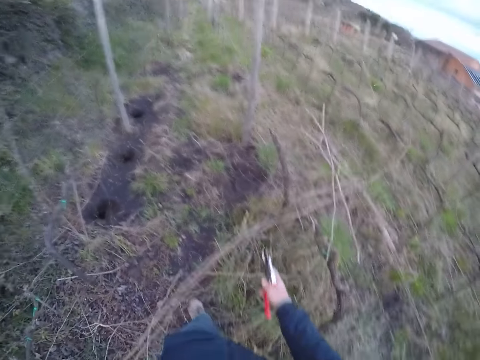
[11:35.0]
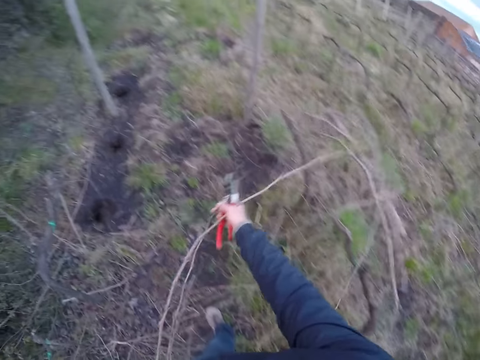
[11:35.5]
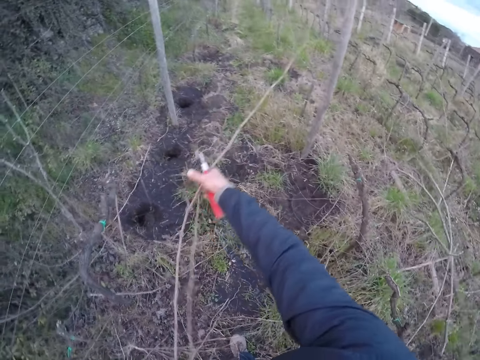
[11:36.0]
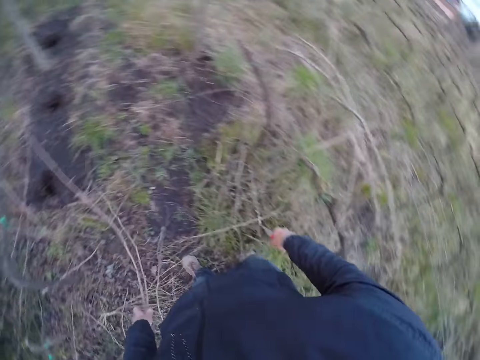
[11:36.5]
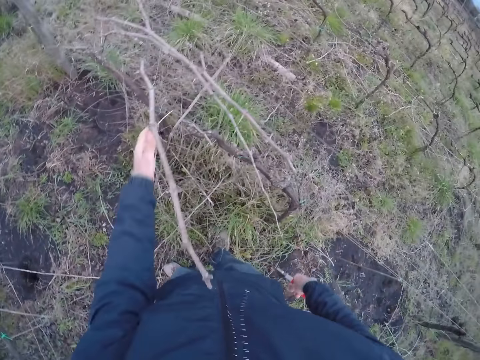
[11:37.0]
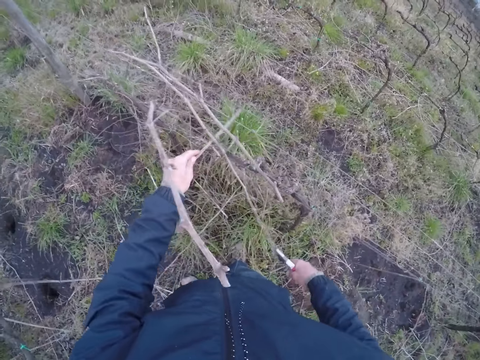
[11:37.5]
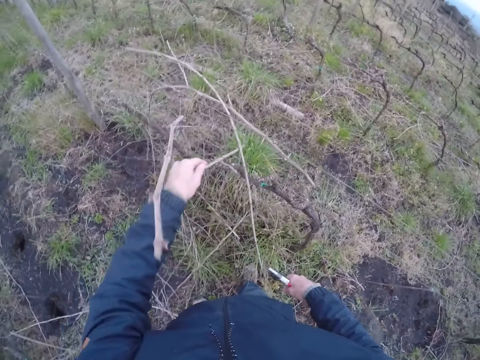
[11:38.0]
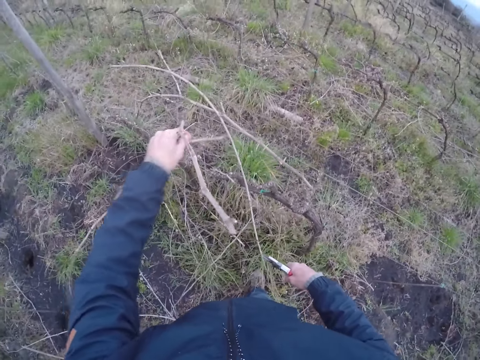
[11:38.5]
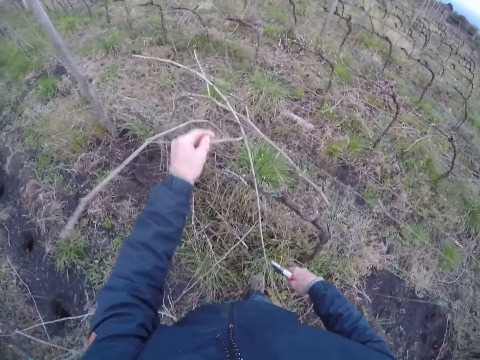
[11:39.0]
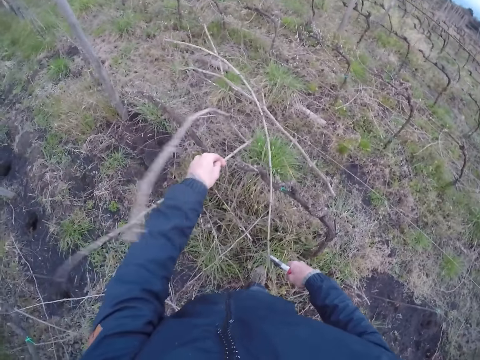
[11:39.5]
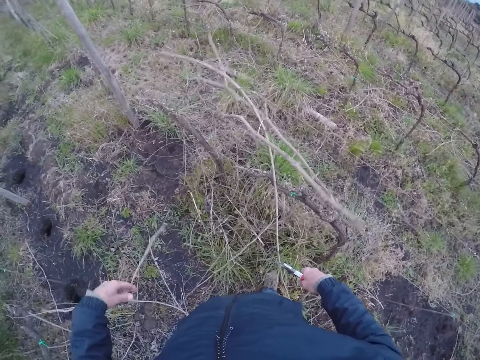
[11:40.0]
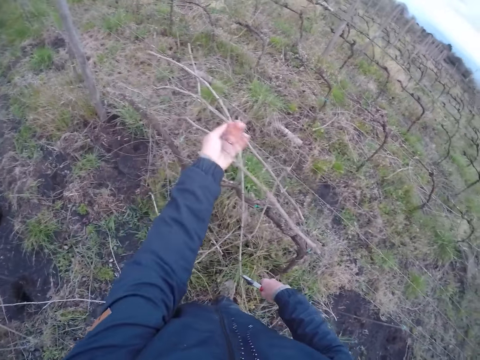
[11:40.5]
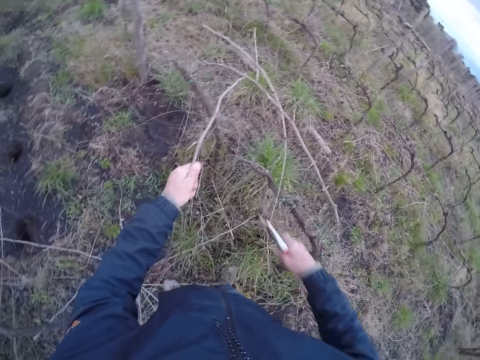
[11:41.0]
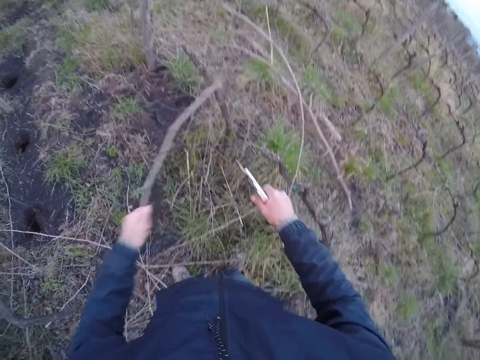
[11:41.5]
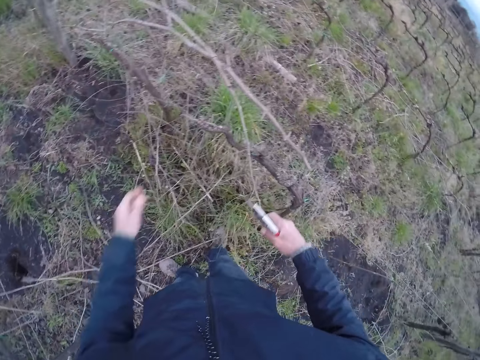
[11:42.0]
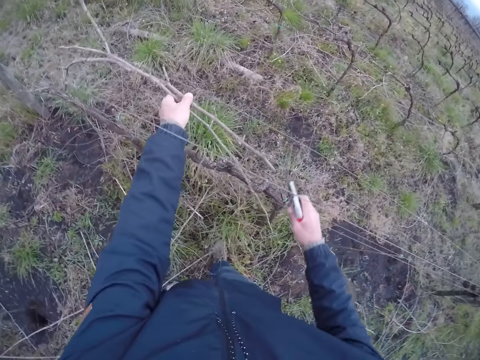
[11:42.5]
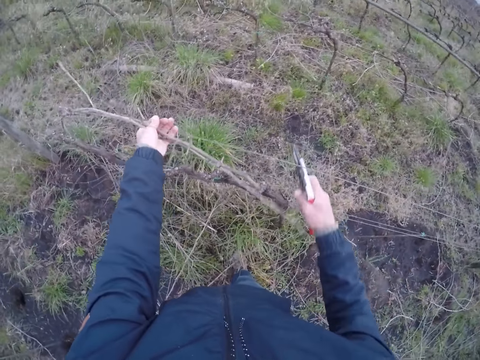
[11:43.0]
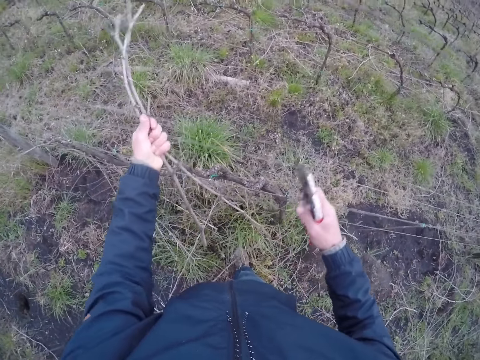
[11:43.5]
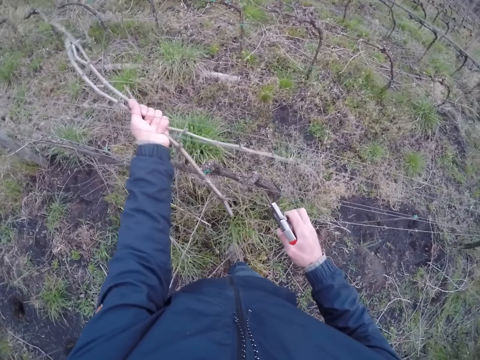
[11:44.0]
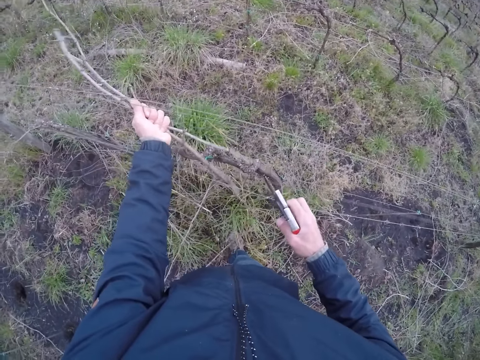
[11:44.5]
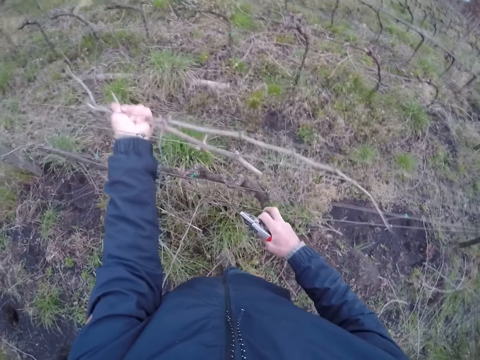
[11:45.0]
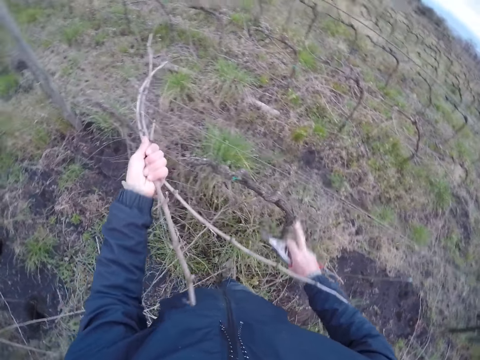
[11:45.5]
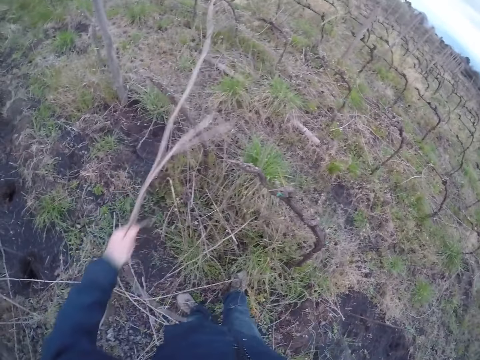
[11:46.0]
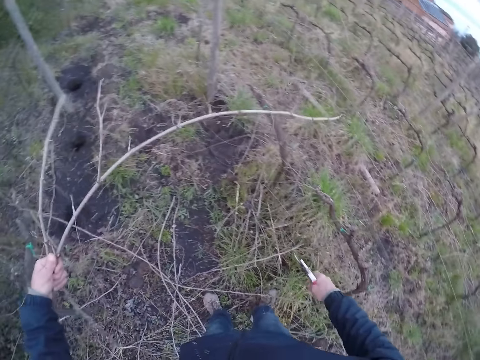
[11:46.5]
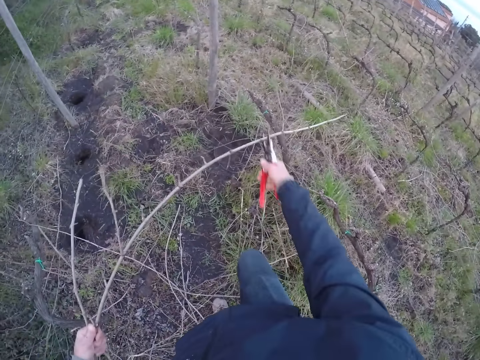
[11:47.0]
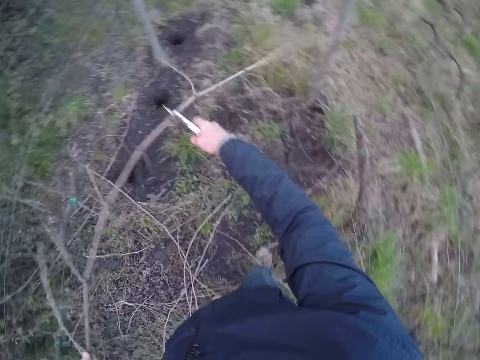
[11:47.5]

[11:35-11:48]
The camera wearer pulls down the twig with both hands. He pulls down a twig with his left hand. He pulls a twig with his left hand. He cuts the twig in his left hand with the pruning shear in his right hand. He throws the shear in his left hand to the ground. He pulls some twigs with his left hand. He pulls a wire with his right hand.

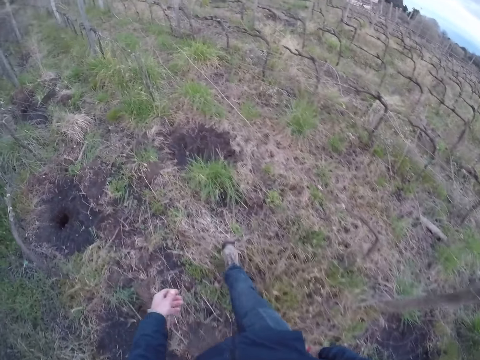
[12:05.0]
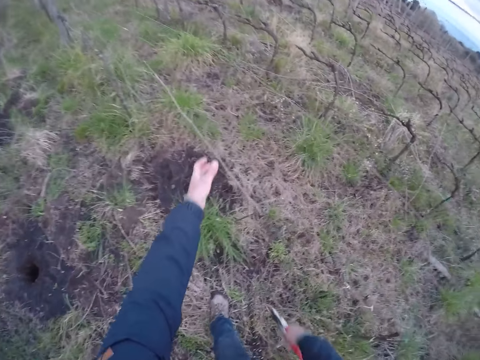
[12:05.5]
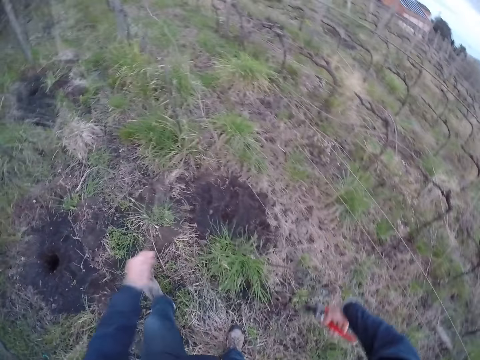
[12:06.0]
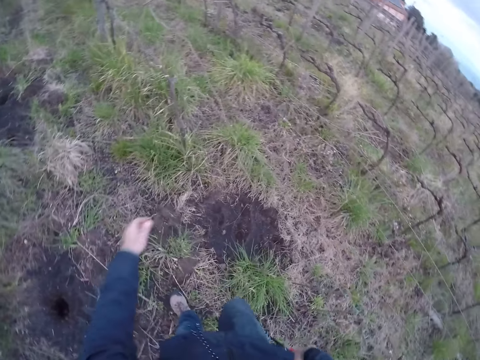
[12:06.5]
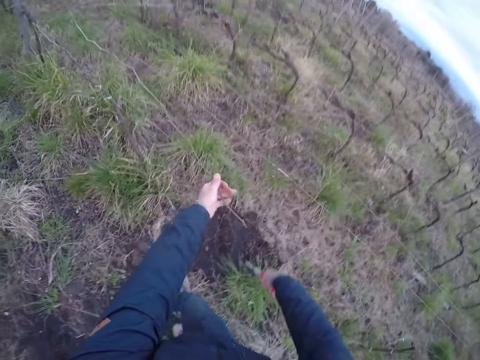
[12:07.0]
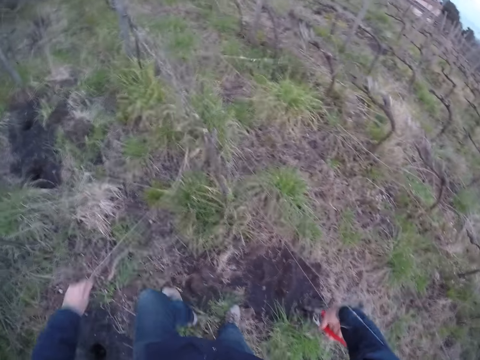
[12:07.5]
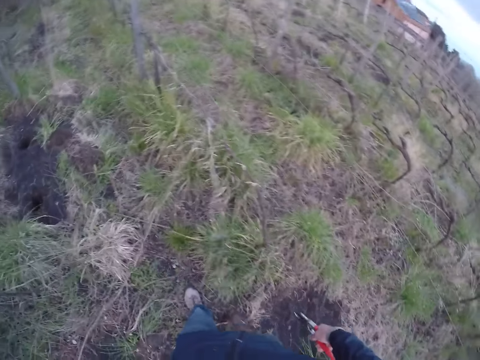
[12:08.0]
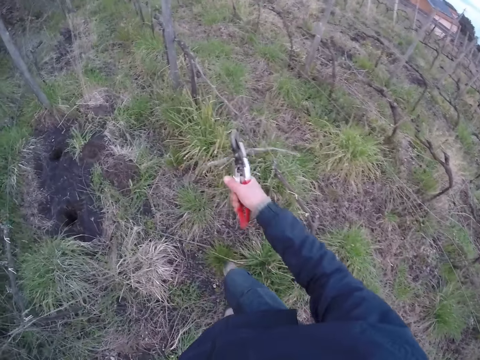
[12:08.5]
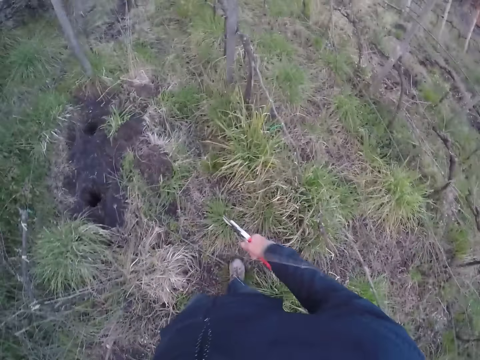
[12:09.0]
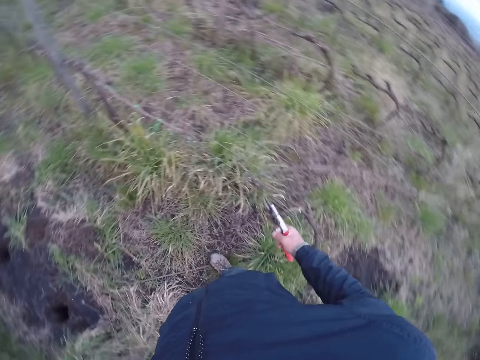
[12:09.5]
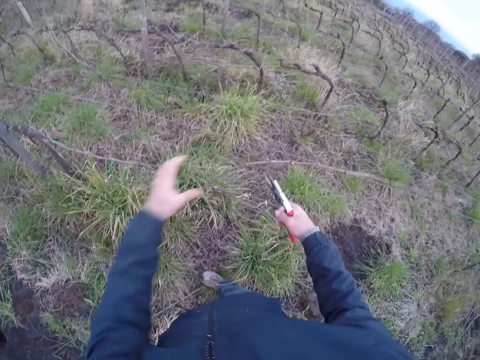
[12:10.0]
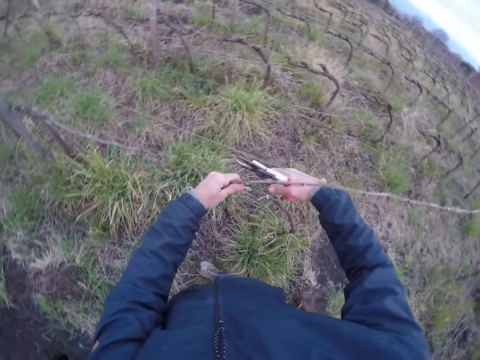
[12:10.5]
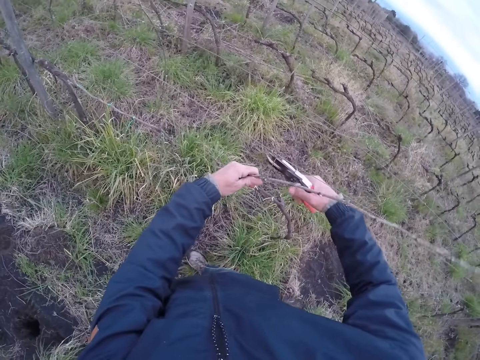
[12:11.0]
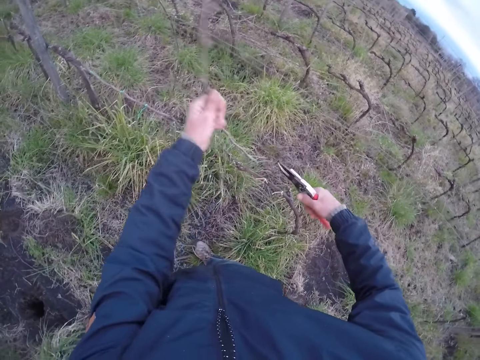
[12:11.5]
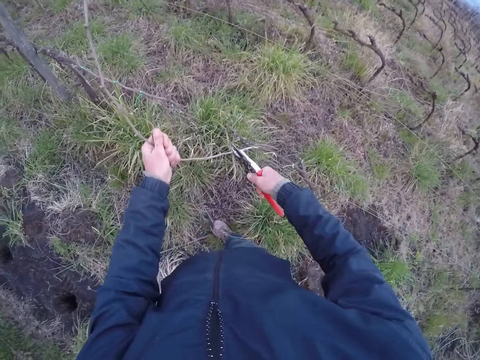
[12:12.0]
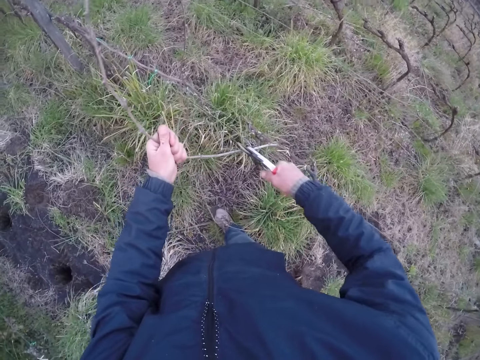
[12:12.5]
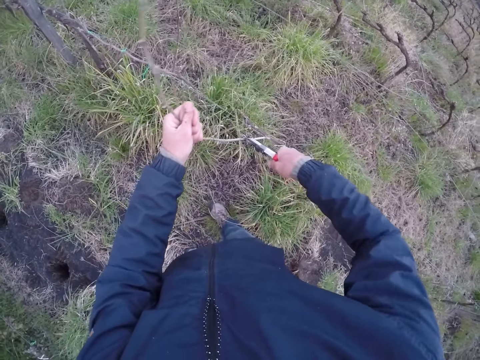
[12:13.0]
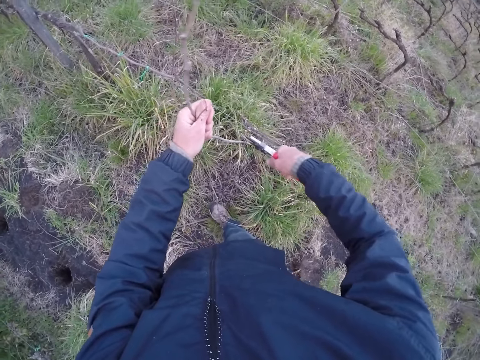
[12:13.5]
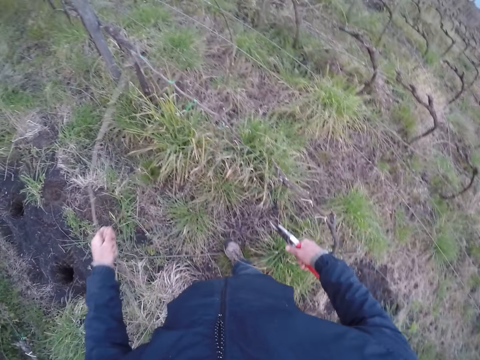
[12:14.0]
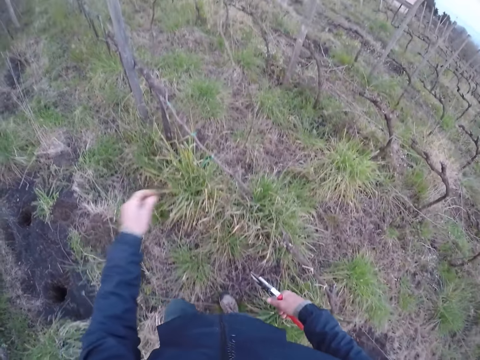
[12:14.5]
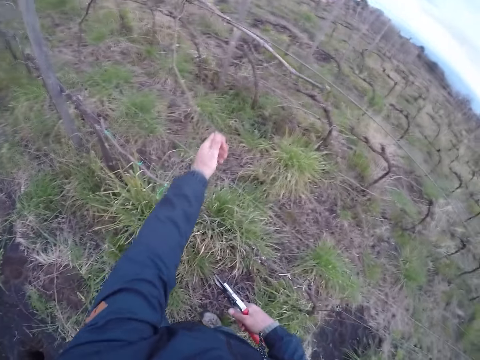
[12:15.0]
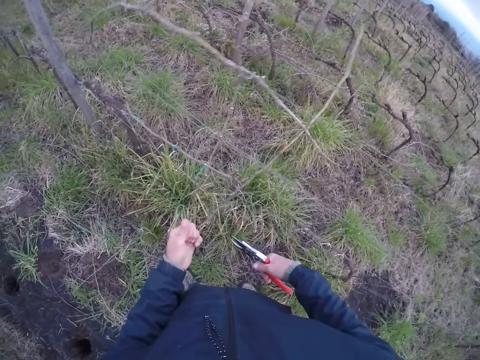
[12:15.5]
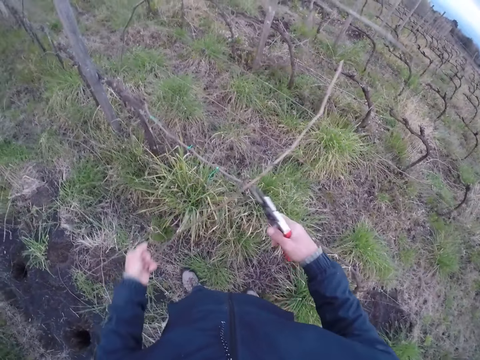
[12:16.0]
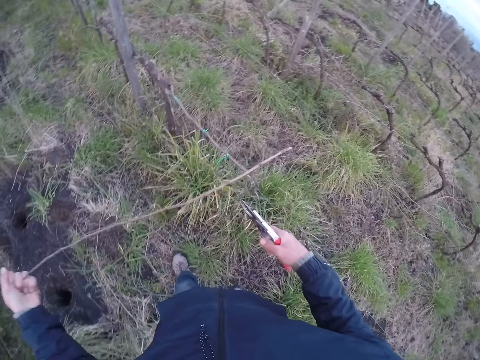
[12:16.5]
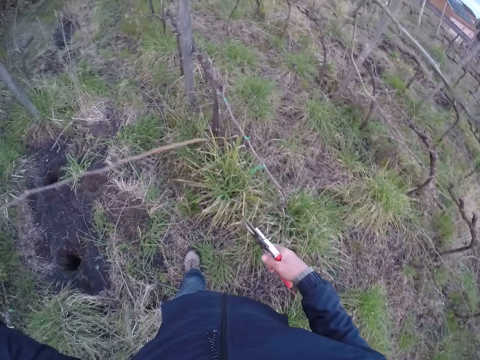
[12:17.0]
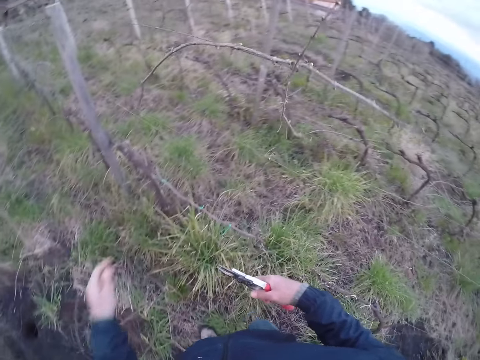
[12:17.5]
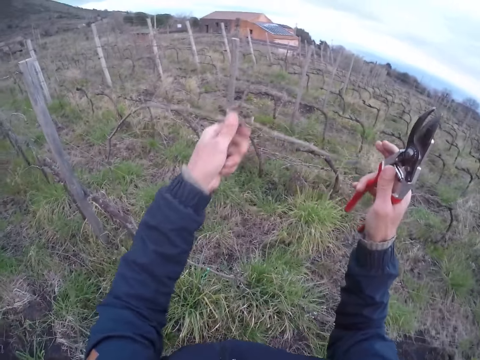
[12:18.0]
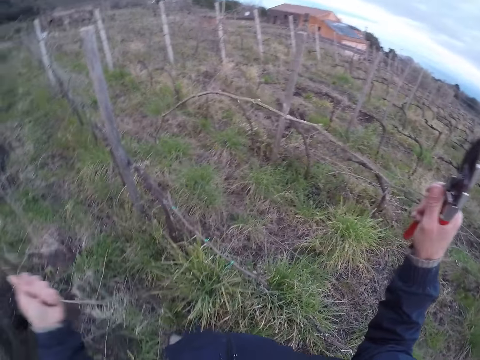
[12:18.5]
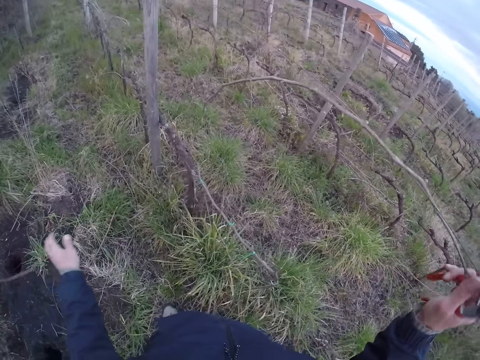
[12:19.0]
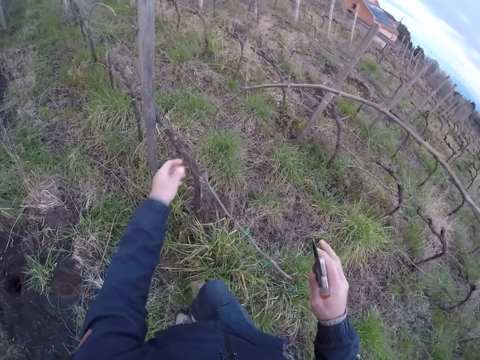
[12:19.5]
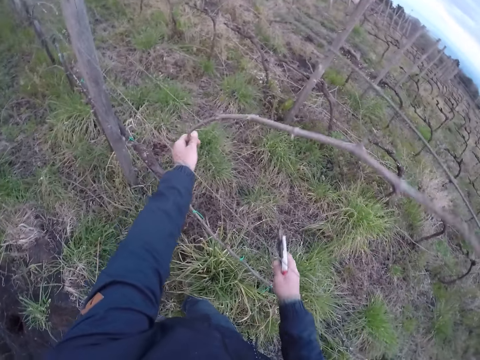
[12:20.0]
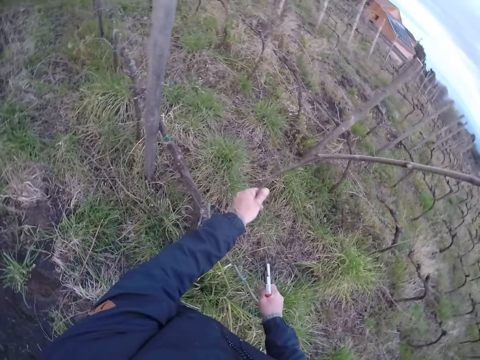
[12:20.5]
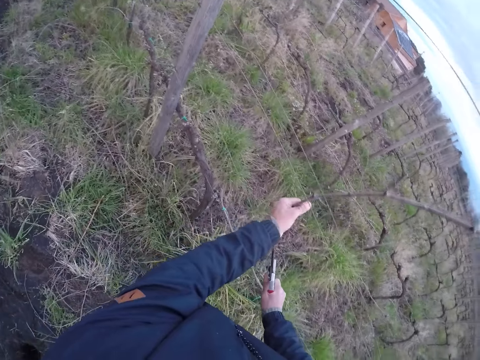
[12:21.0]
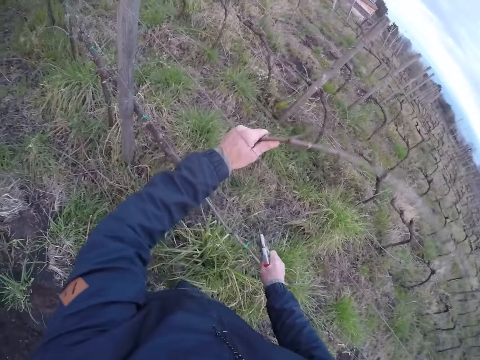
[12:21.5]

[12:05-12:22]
The camera wearer pulls a twig with his left hand. He throws the twig to the ground with his left hand. He pulls a twig with his left hand. He cuts a twig in his right hand with a pruning shear in his left hand from the fence. He pulls a twig with his left hand. He cuts the twig in his left hand with the pruning shear in his right hand. He cuts the twig again. He drops the twig on the ground with his left hand. He pulls a twig with his left hand. He drops the twig on the ground with his left hand. He pulls a twig with his left hand. He drops the twig on the ground with his left hand. He pulls a twig with his left hand.
